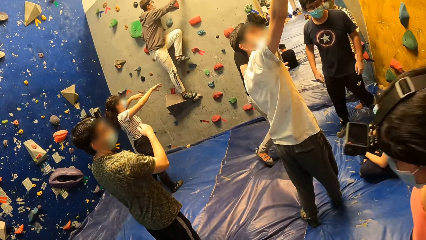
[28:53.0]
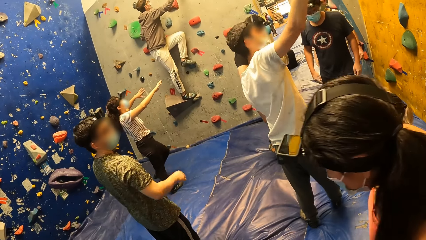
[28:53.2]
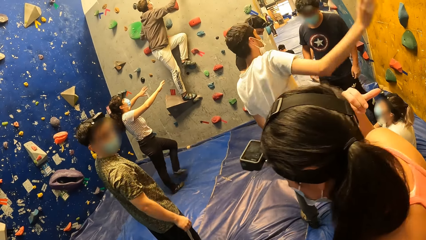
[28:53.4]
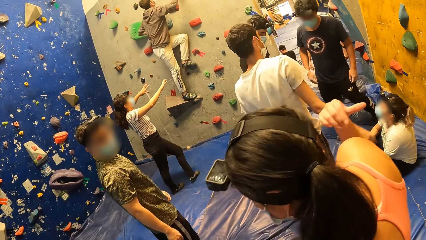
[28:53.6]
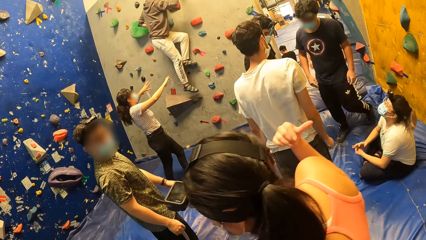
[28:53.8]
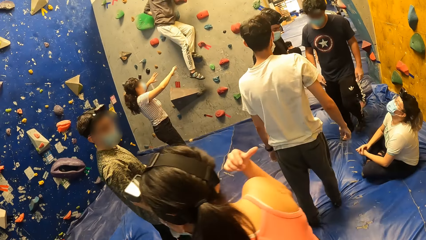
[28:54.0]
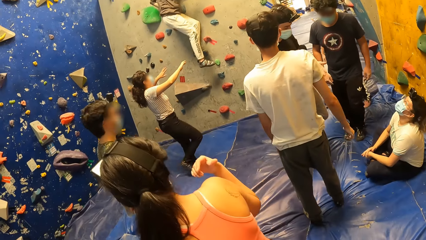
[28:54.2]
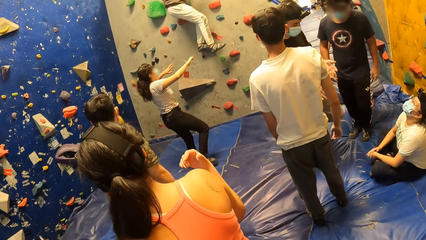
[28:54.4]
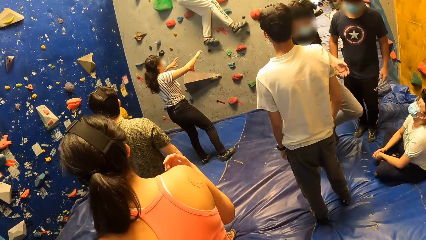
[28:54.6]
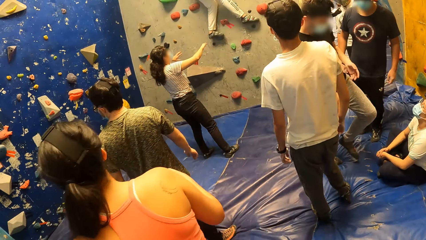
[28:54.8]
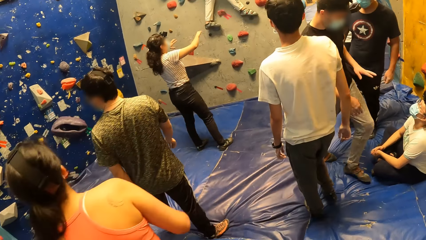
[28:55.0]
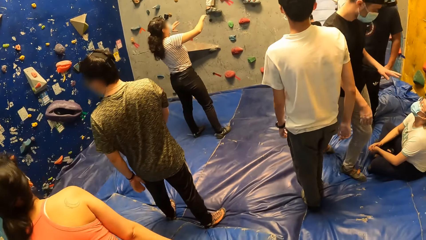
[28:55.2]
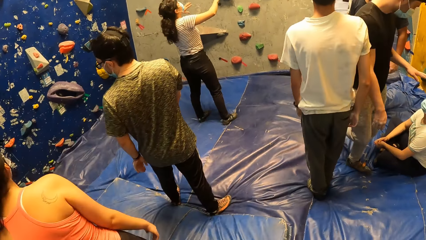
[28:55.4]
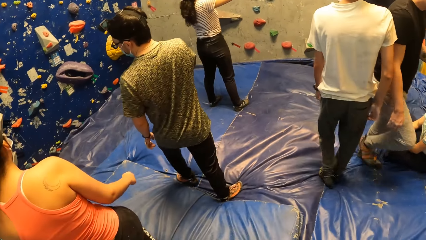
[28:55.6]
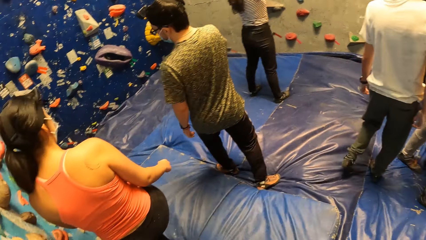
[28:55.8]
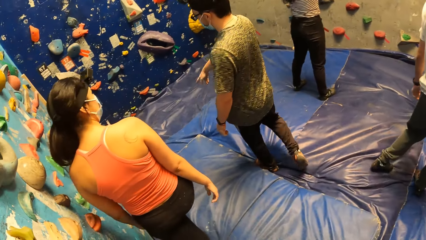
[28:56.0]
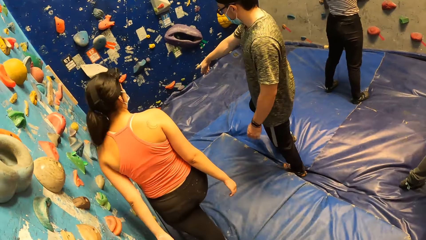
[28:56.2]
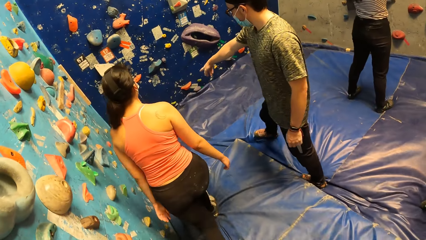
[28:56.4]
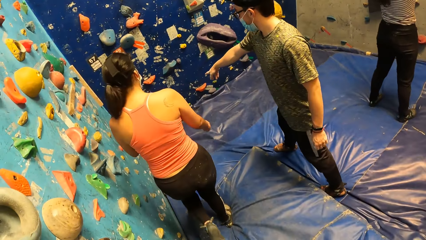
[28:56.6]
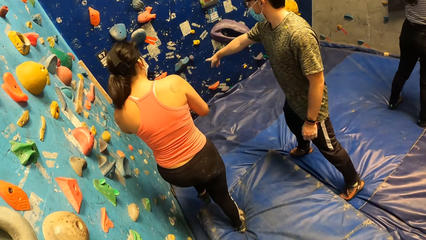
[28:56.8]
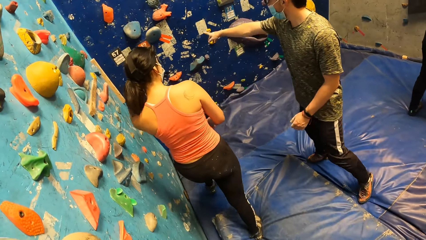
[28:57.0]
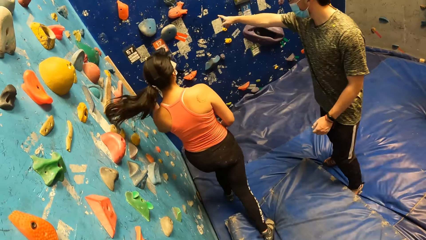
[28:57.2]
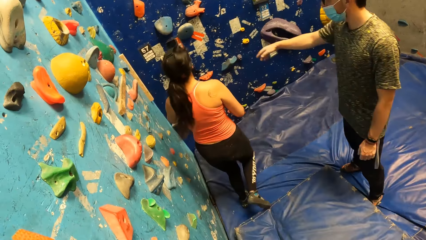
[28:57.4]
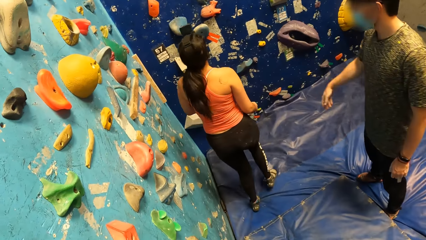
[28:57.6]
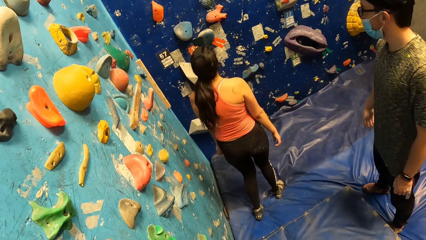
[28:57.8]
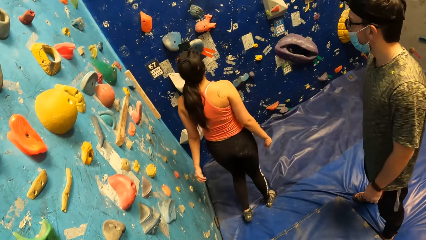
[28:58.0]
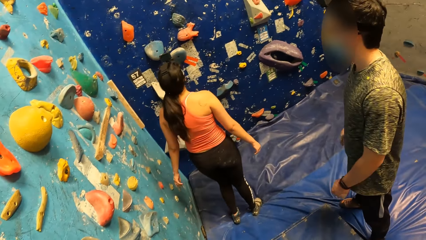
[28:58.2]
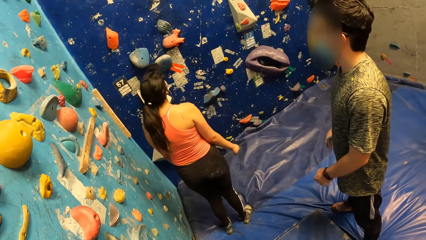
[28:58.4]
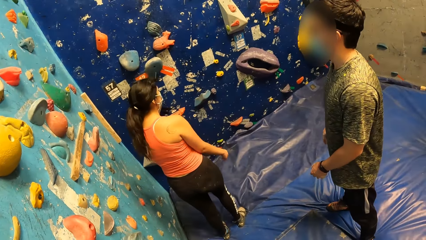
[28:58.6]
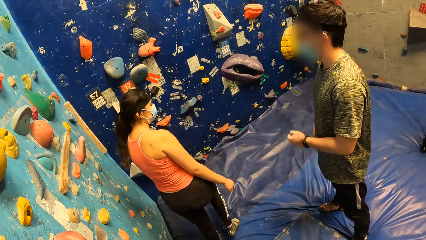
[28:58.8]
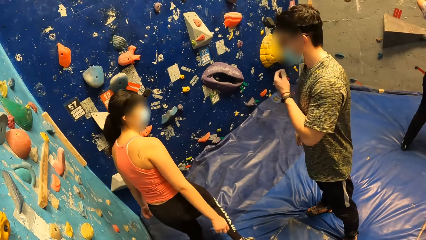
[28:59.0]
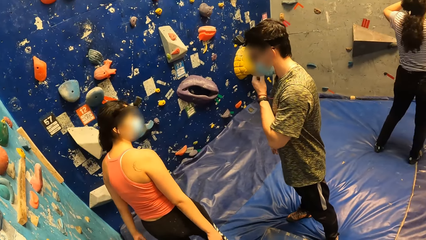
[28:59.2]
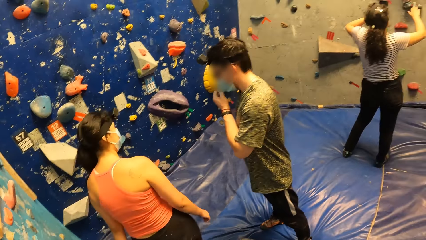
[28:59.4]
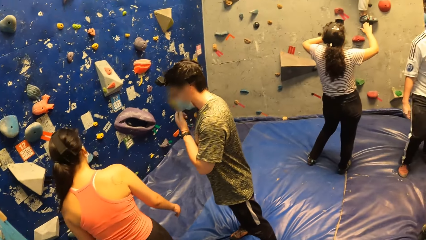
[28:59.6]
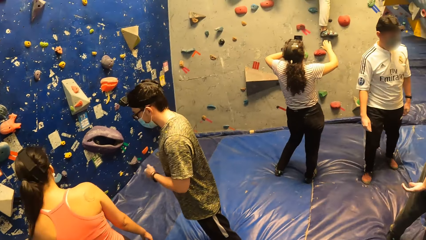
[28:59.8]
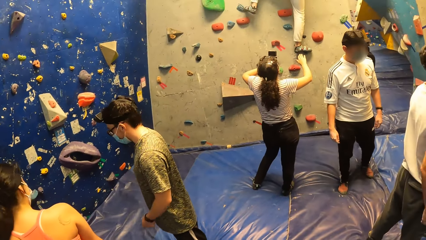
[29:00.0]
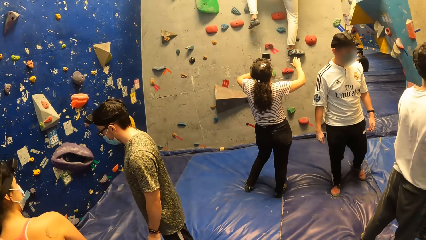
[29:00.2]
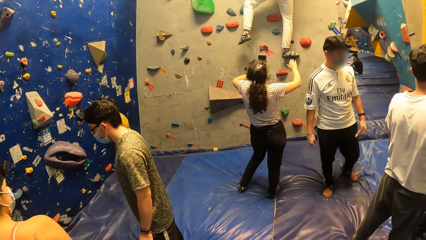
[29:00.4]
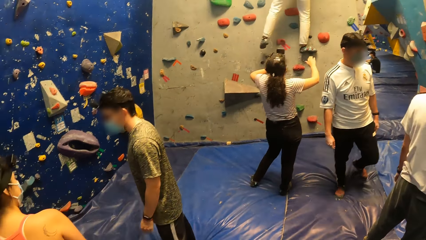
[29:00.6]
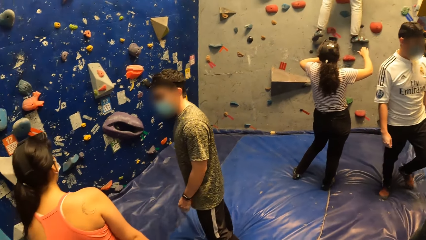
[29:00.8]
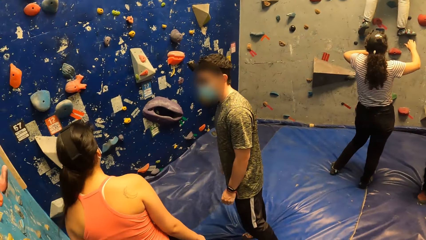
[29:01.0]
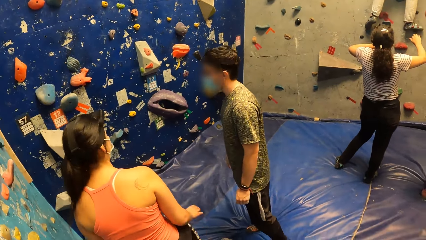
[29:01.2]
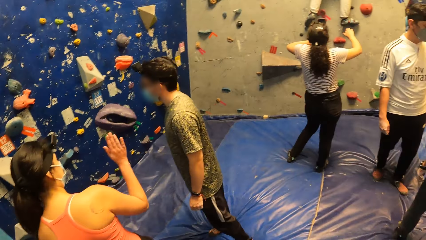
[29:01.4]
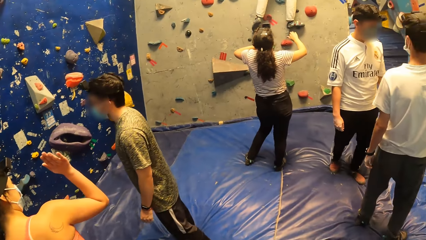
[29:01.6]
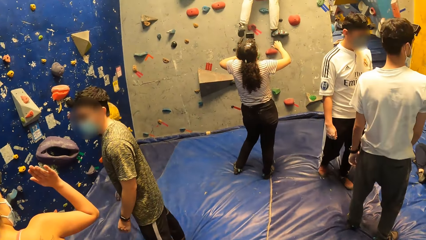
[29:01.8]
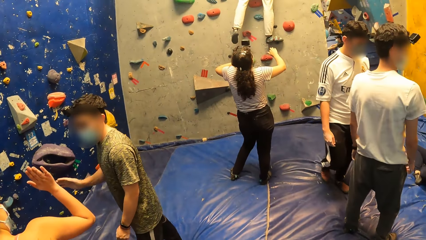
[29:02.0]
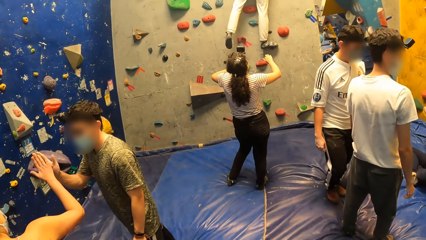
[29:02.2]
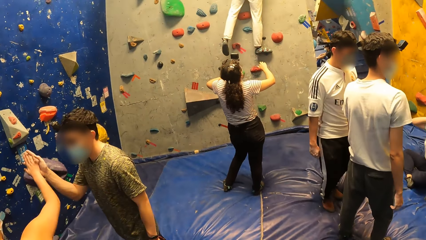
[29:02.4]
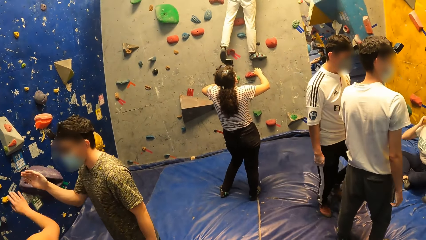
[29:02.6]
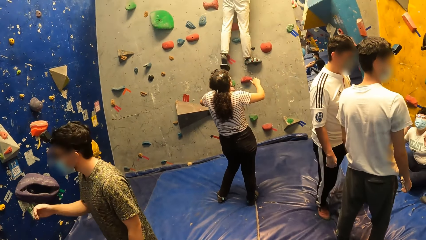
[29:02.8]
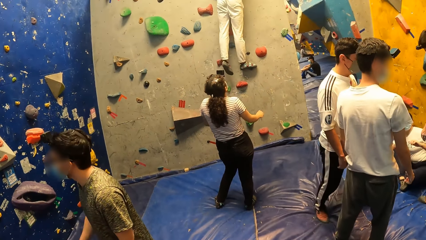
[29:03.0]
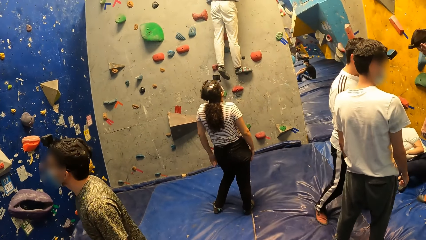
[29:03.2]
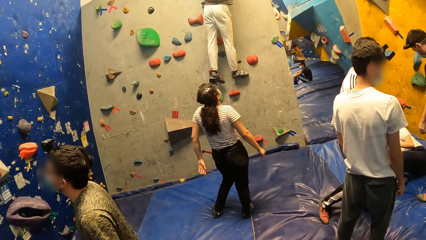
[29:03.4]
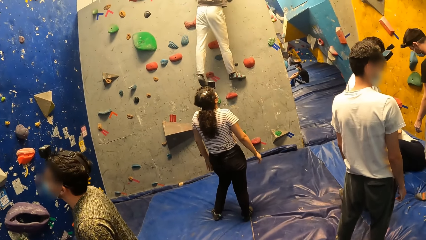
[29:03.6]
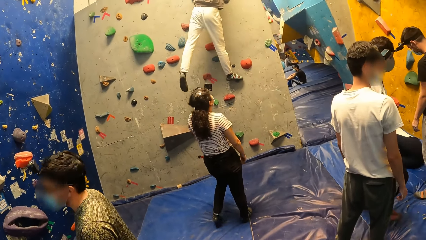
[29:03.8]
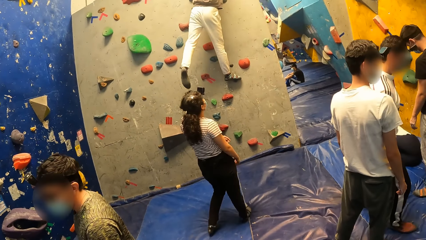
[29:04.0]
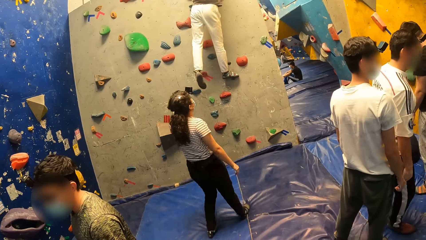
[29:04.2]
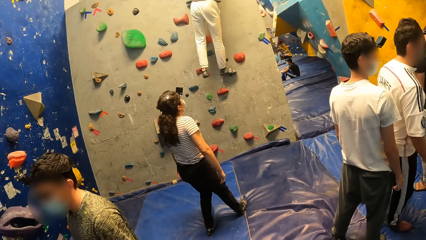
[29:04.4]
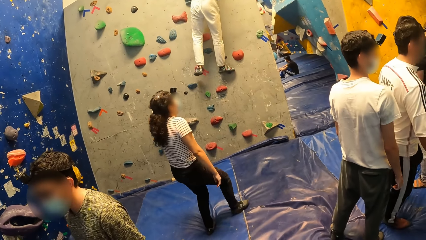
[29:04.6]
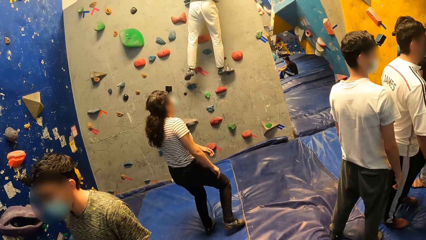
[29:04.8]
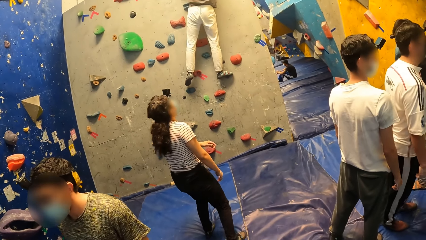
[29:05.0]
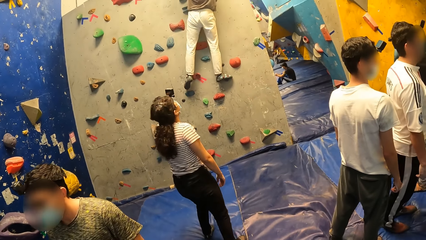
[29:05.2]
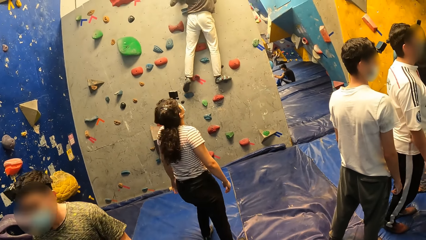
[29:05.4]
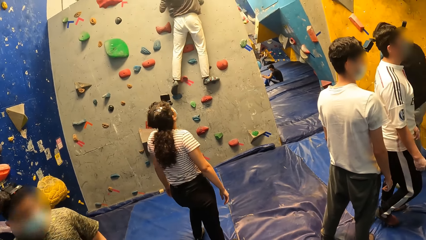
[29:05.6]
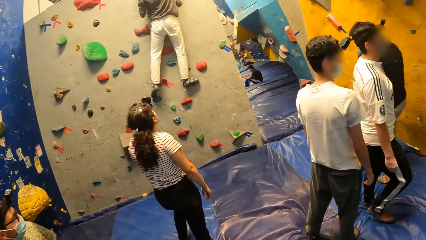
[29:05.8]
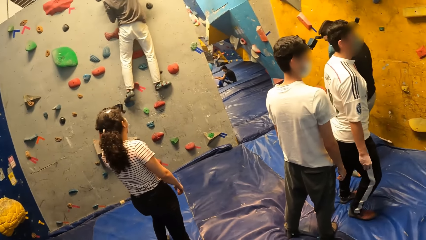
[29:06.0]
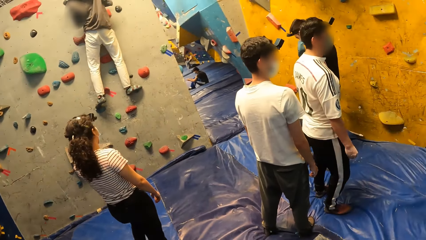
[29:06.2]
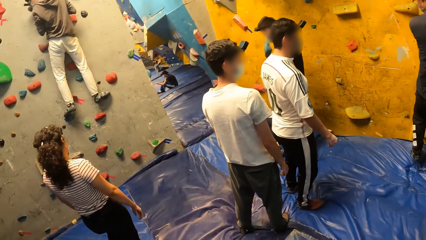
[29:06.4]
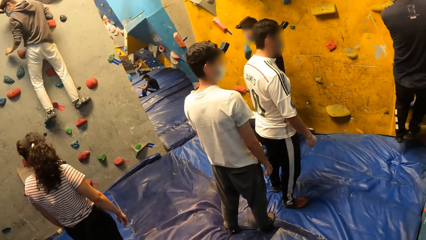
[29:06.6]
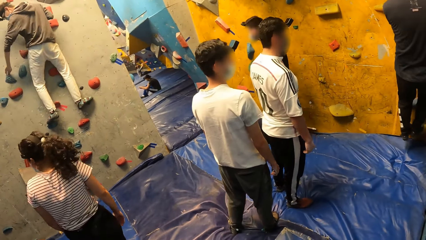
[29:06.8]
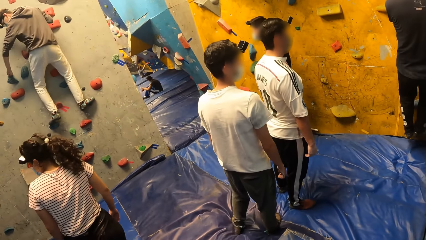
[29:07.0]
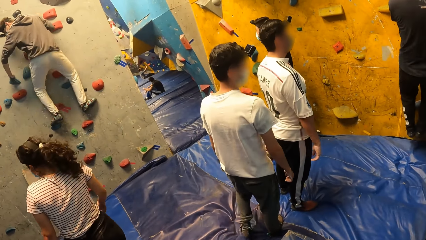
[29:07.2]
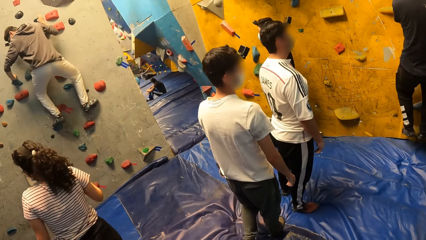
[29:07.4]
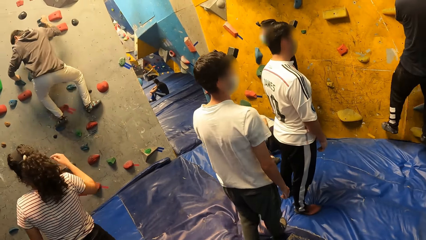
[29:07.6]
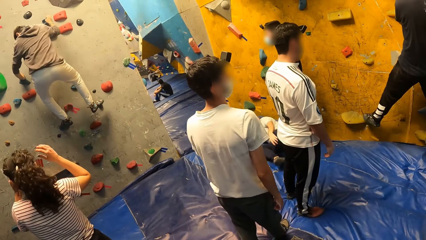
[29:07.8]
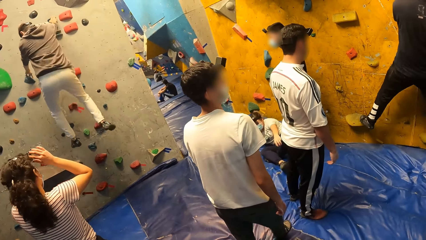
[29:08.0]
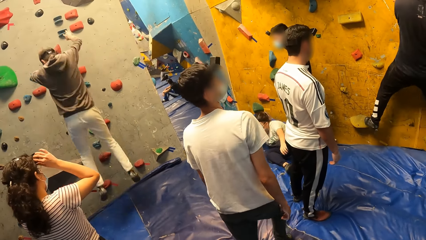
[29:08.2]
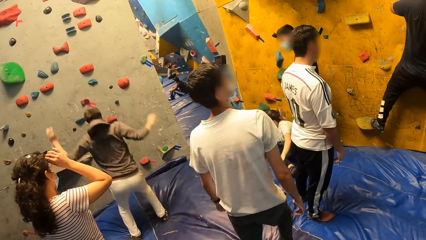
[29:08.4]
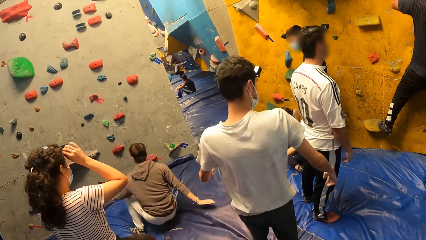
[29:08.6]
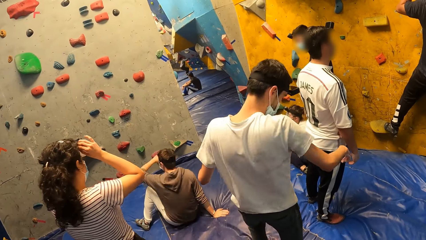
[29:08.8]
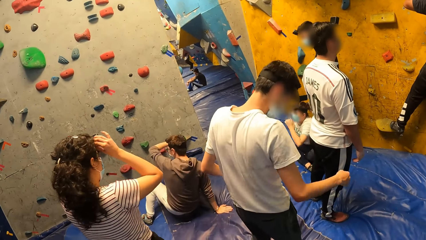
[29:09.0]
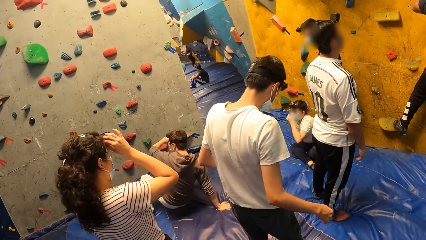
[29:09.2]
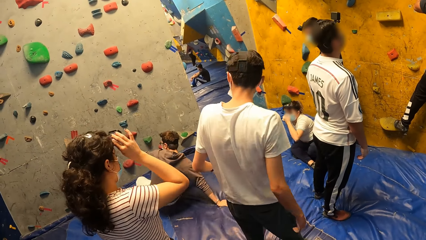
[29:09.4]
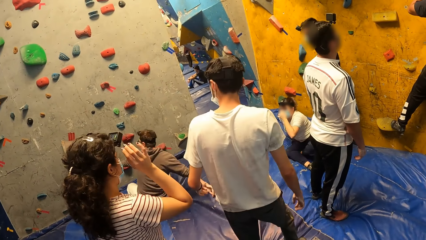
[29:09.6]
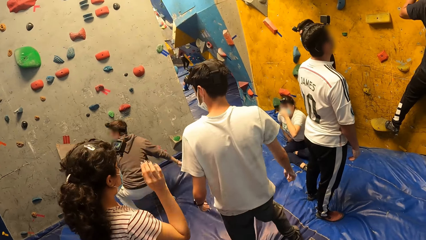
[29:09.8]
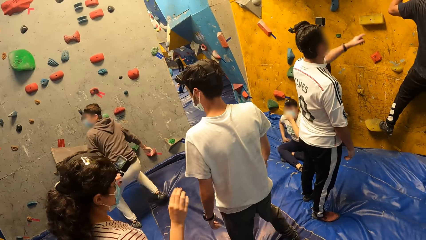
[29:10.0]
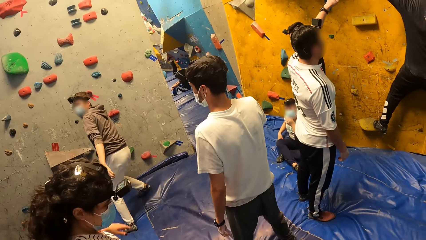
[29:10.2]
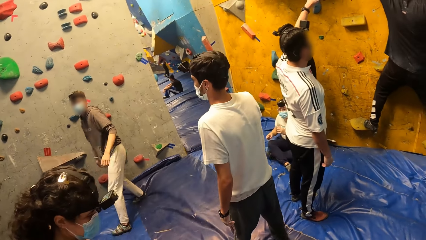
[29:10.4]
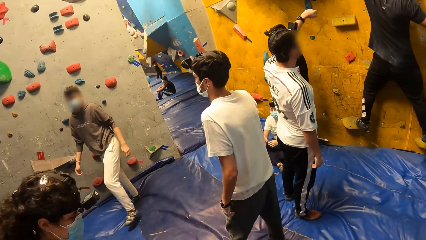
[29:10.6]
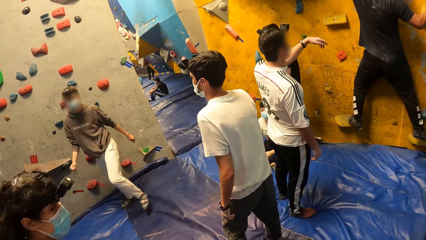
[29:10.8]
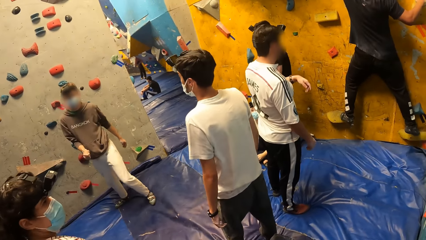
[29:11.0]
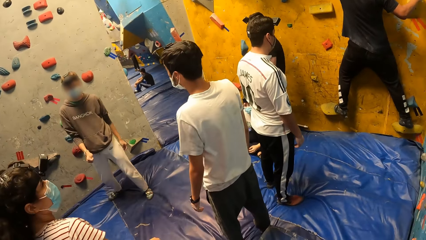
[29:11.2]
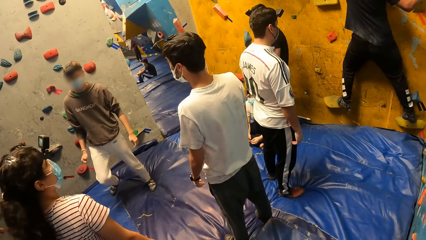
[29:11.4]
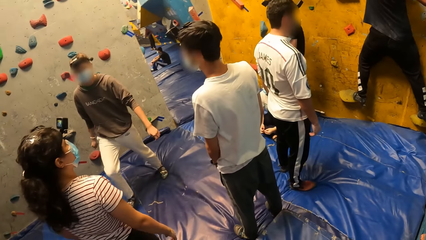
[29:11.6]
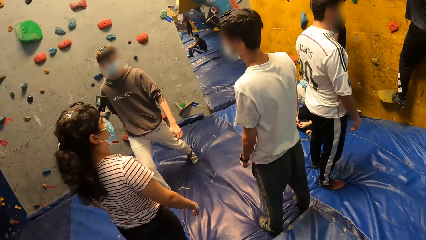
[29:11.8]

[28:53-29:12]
A man straightens a hand. Another man interacts with a woman. A third man climbs a mountain rock. The first man points a finger. Another woman straightens the hair and walks backward. The first man aligns a mask on the face. The camera wearer looks around in the room. The other woman lifts a hand and greets the first man. The third man descends on a mountain rock. Another man climbs the bouldering wall with his hands. The third man jumps down from the bouldering wall on the crash pad on the floor. Another woman aligns a camera. Another man points on a mountain rock.
